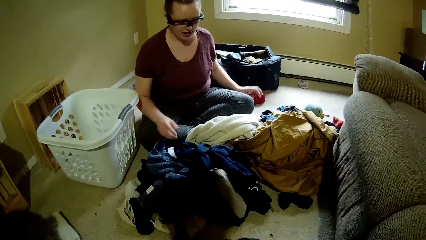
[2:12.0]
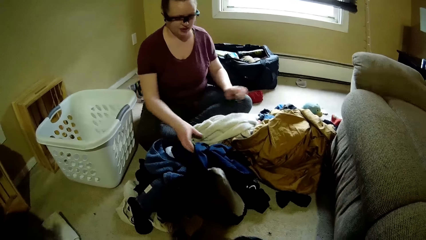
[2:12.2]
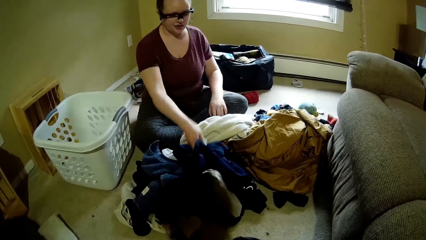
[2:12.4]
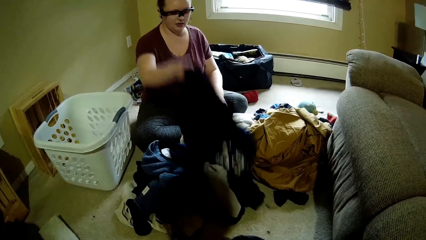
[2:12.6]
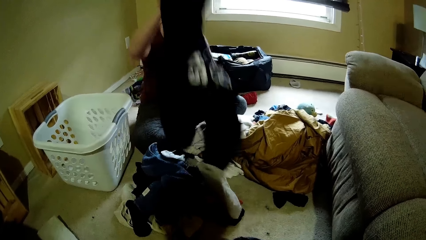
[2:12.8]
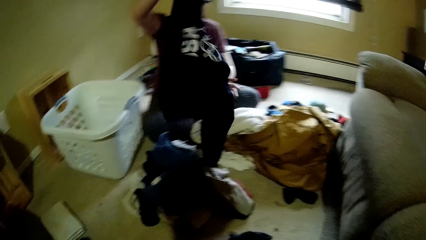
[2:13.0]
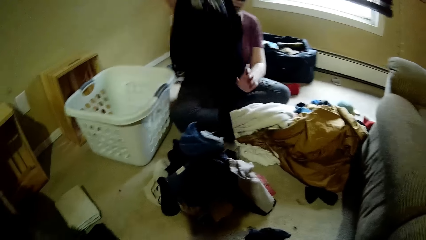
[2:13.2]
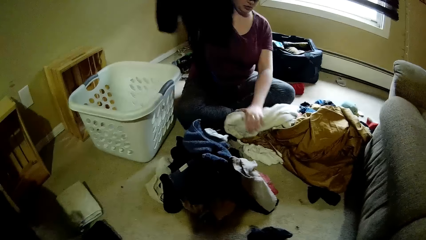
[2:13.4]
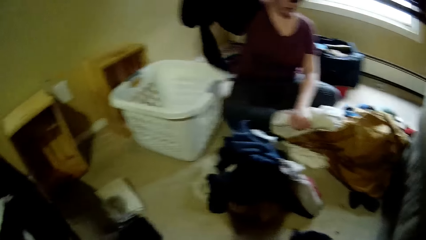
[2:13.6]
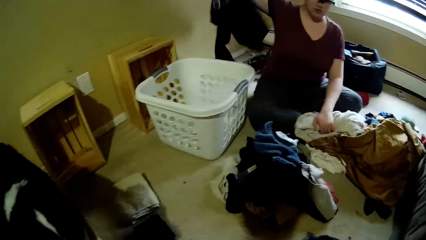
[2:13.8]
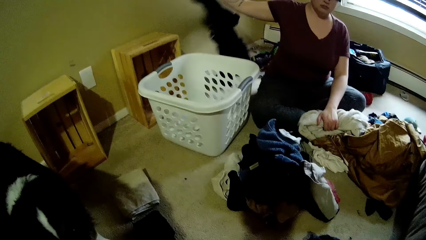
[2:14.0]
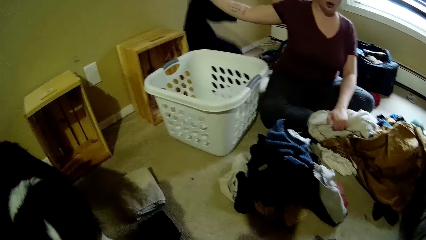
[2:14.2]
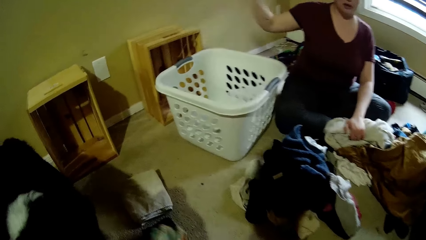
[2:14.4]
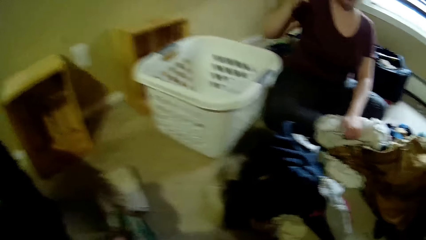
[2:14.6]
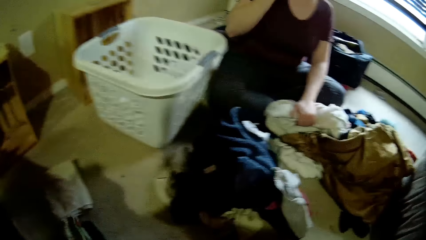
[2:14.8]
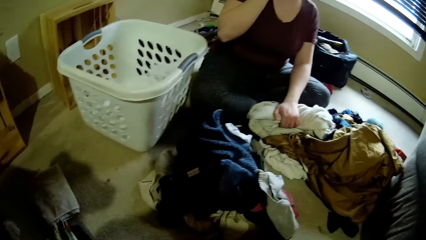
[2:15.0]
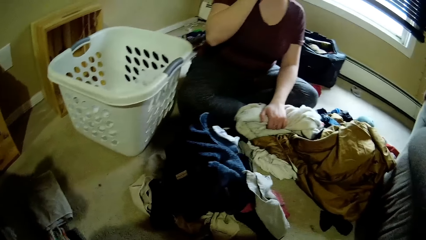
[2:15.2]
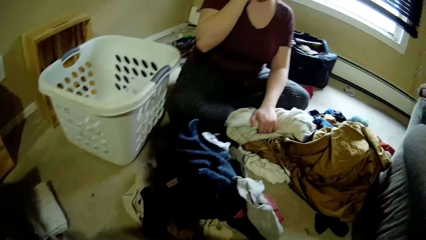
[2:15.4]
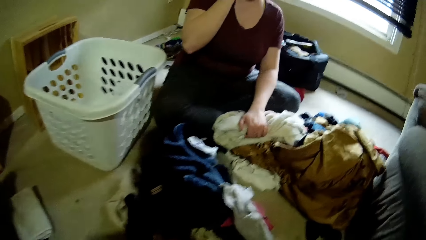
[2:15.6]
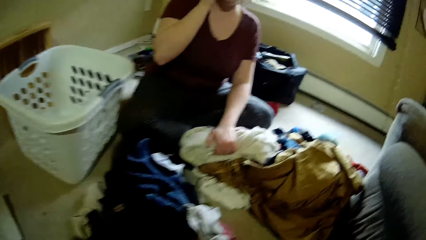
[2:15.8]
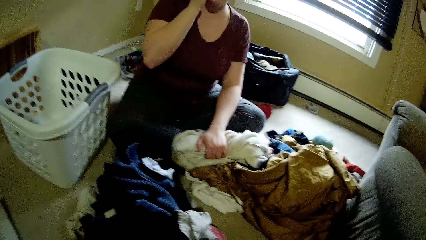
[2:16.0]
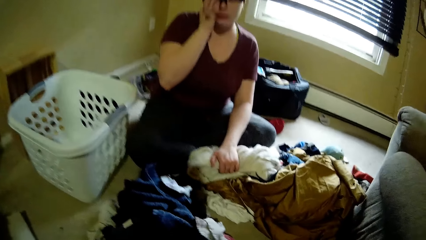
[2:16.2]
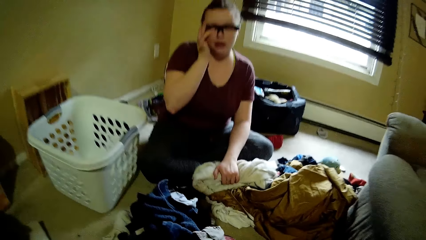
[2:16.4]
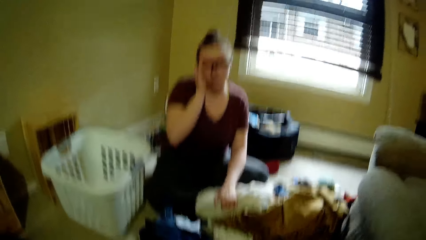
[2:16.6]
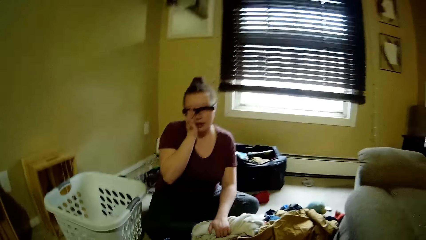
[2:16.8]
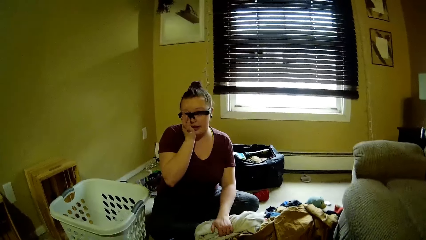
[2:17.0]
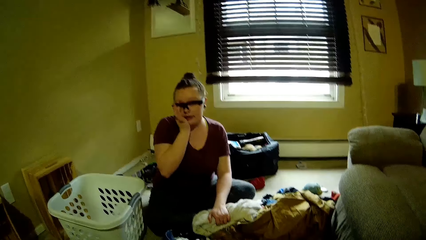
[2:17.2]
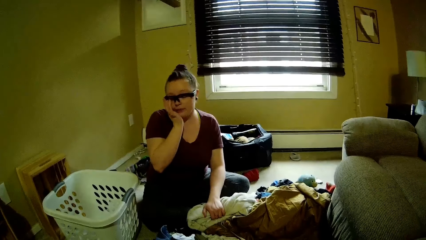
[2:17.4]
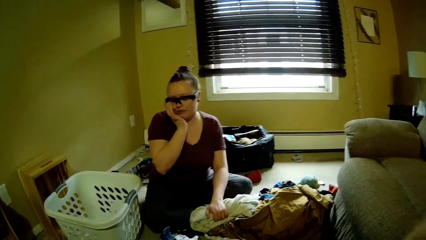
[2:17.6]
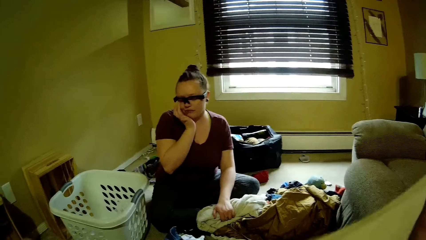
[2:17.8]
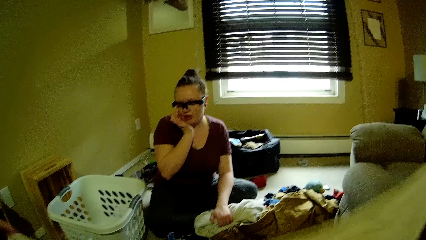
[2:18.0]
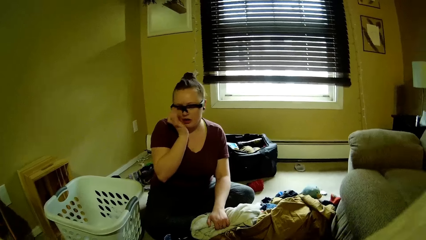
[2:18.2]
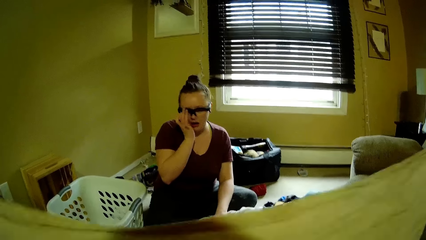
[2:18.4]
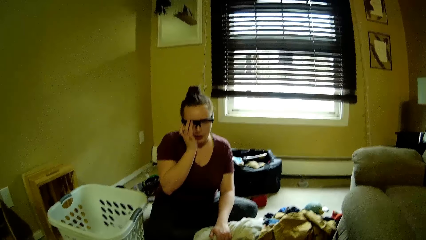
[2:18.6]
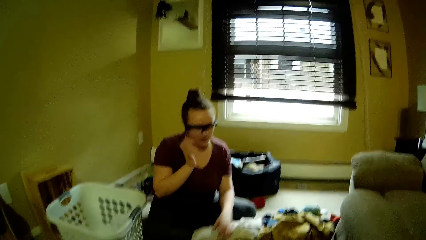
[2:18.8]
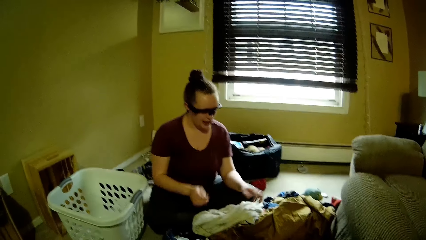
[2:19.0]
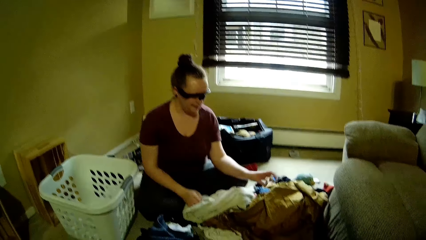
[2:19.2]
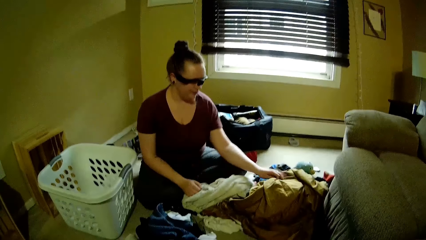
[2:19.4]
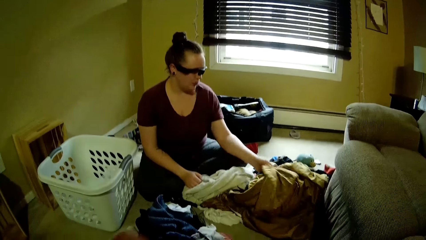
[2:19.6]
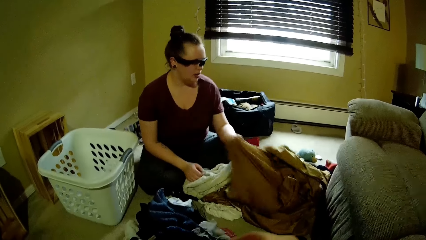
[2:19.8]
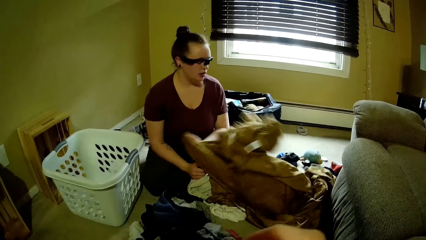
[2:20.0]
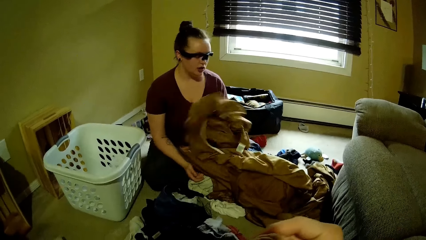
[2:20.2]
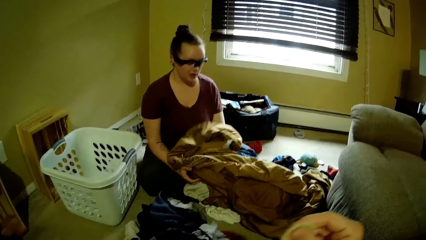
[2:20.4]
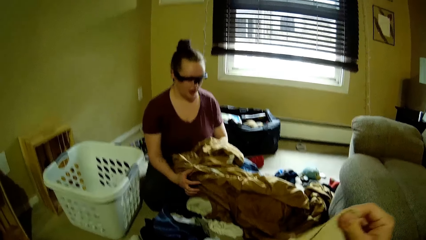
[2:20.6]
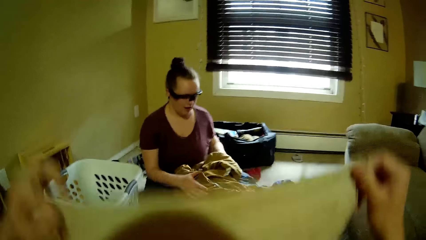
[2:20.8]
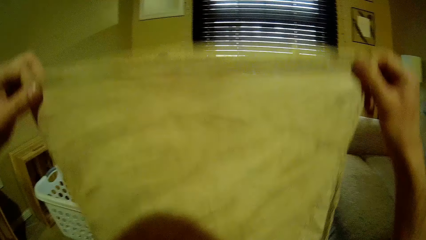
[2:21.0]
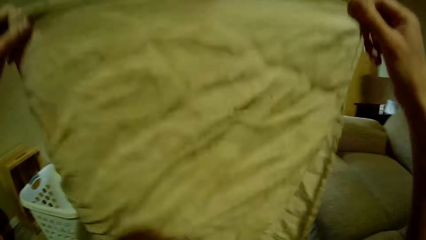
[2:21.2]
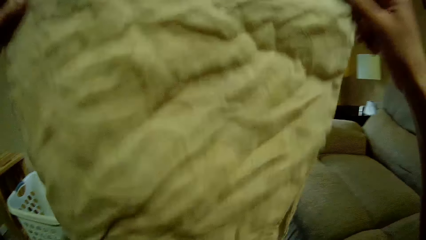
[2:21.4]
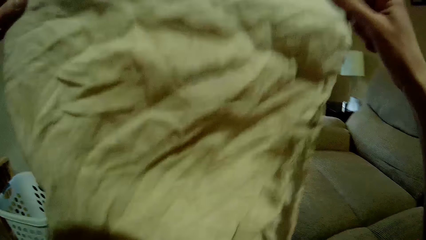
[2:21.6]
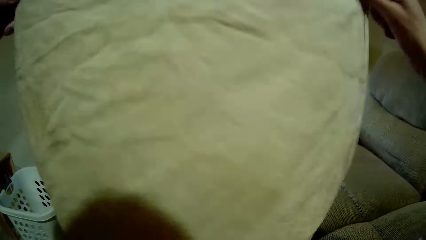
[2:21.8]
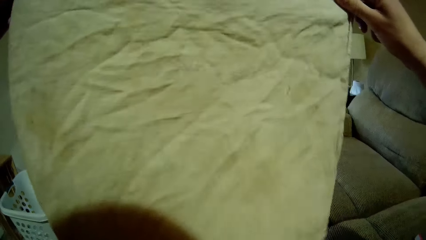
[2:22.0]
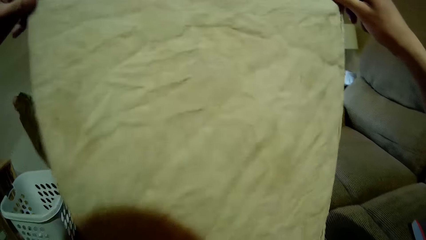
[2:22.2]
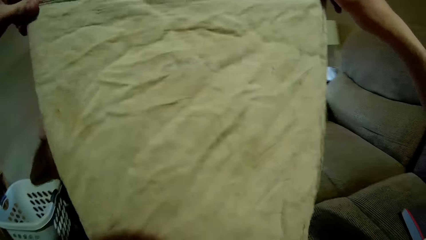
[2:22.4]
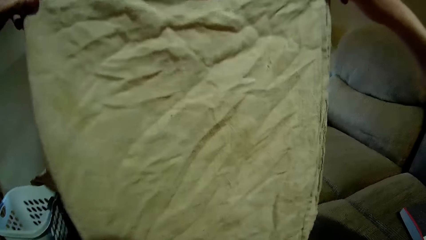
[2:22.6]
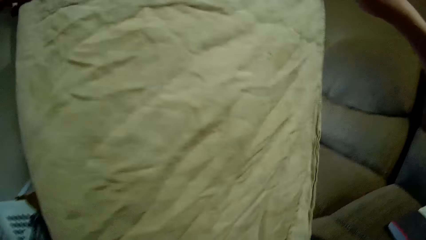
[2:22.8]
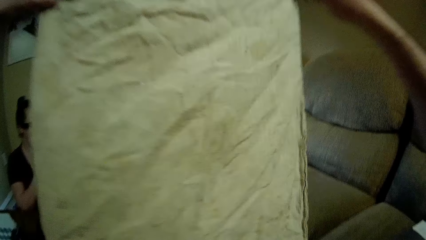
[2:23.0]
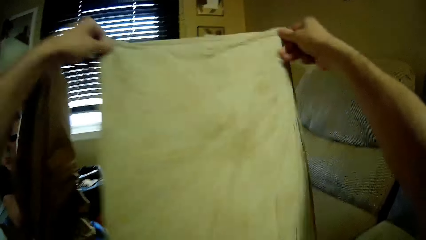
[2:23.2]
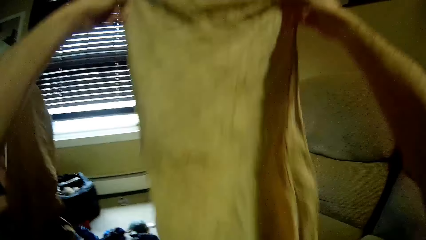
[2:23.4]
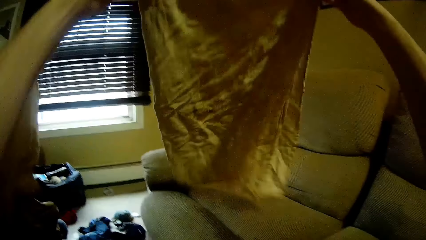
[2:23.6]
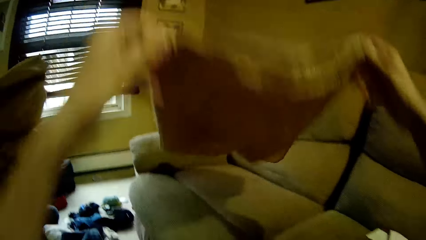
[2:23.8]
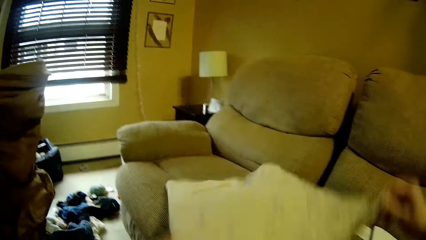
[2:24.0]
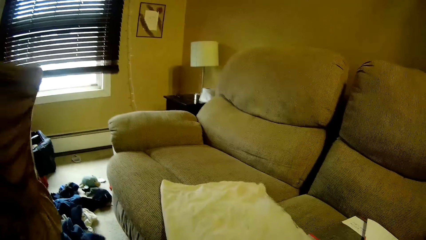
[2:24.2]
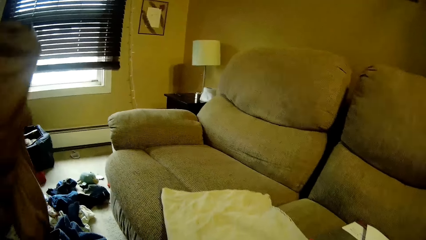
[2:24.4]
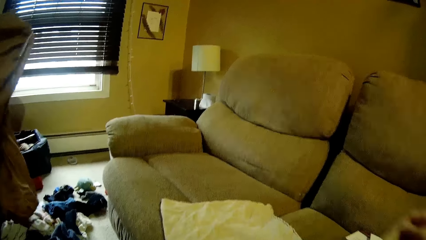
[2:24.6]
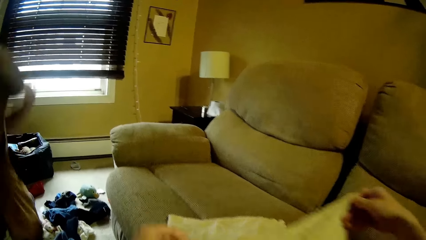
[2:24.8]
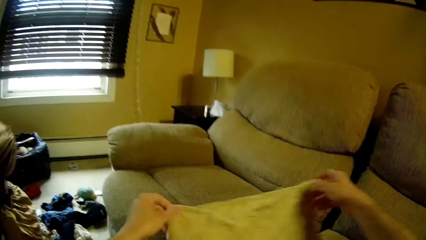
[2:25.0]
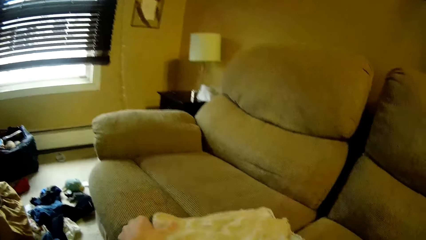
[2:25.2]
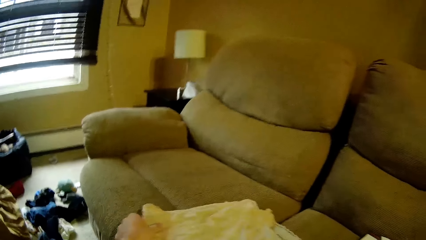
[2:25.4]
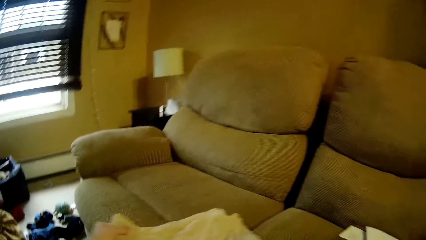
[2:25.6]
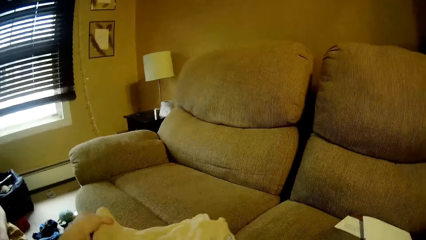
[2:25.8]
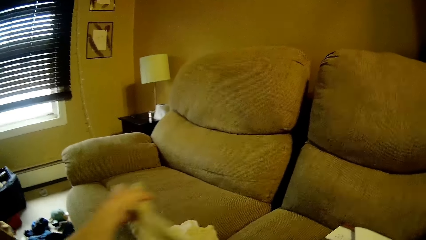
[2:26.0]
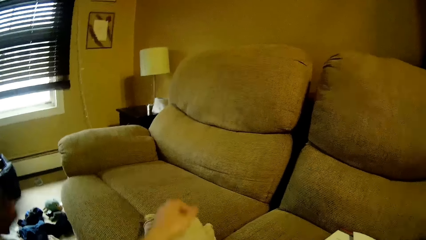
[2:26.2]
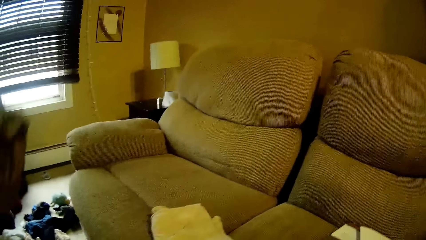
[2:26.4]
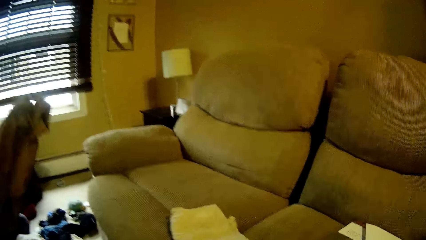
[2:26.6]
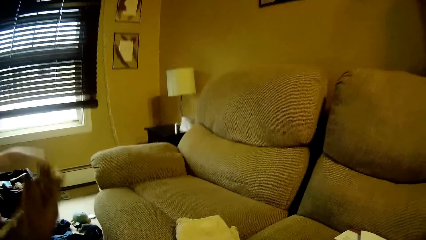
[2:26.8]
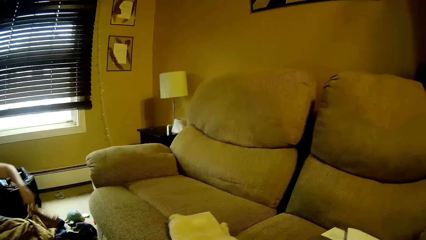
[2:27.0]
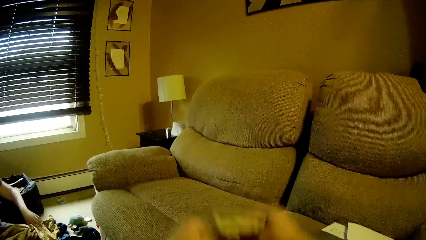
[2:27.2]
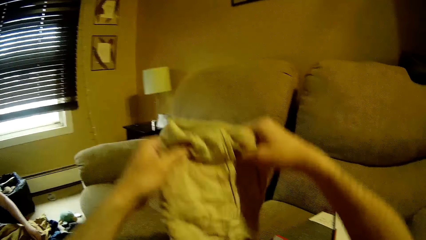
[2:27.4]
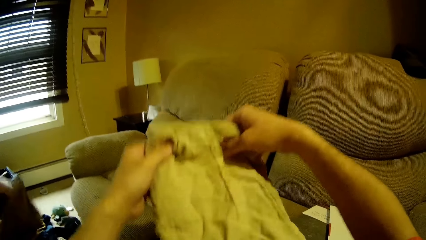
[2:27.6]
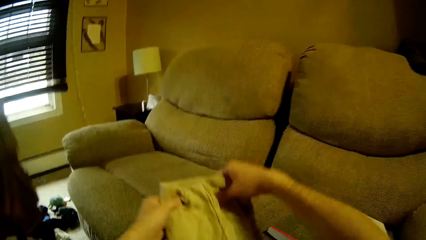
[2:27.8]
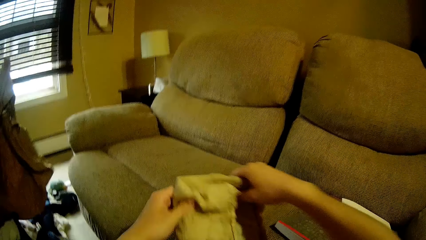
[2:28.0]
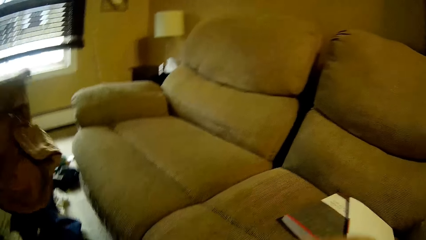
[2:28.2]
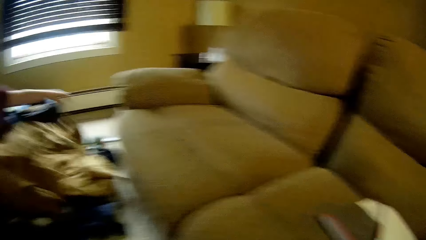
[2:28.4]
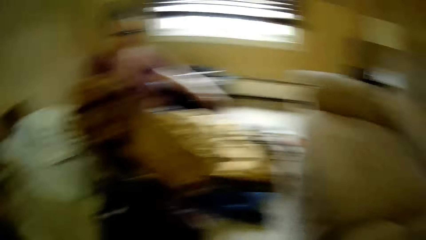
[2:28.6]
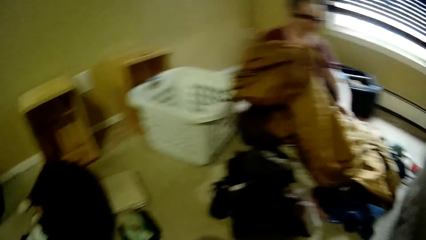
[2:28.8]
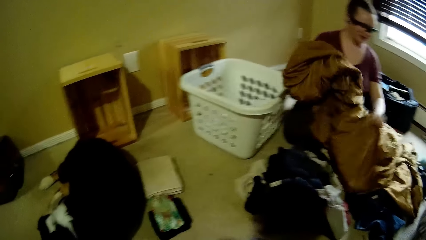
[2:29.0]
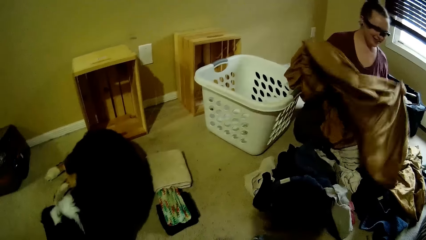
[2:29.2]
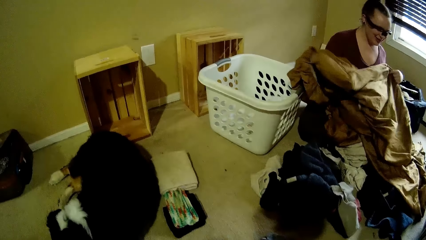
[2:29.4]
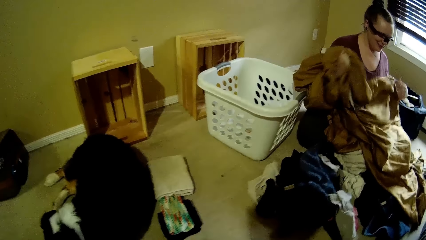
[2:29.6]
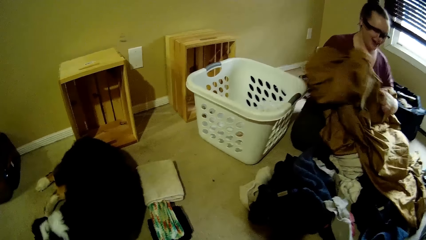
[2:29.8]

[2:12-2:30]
The woman picks a black cloth from the floor with her right hand. The woman drops the black cloth on the floor with her right hand. The woman adjusts the pair of glasses on her face with her right hand. The camera wearer converses with the woman. They hold a cloth with both hands. The woman picks a cloth from the floor with her left hand. The camera wearer folds a cloth with both hands. The woman holds the cloth in both hands. The woman holds the cloth in both hands again.
